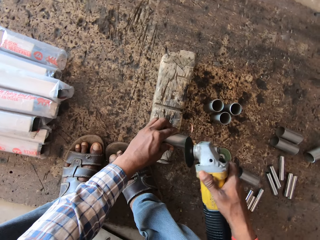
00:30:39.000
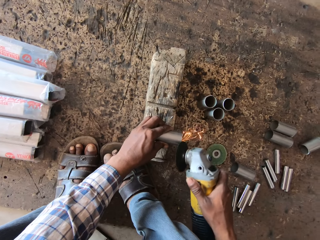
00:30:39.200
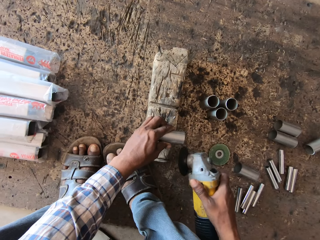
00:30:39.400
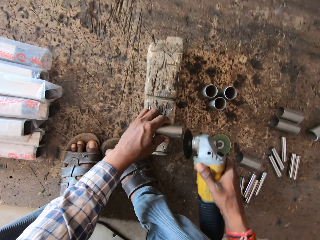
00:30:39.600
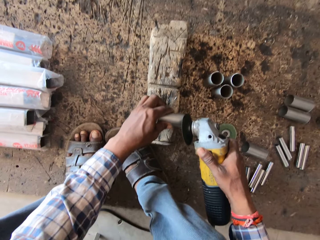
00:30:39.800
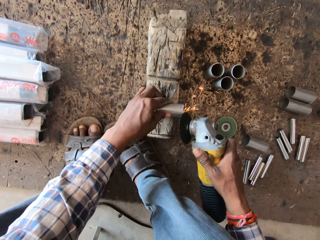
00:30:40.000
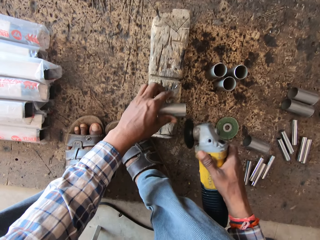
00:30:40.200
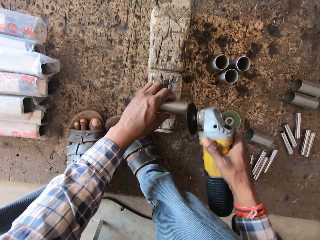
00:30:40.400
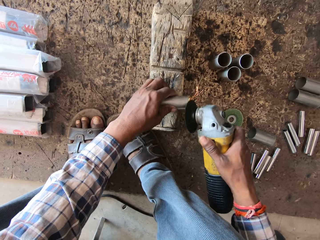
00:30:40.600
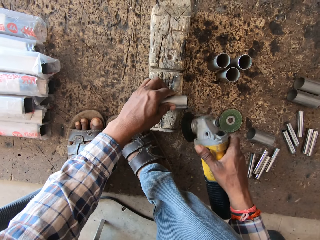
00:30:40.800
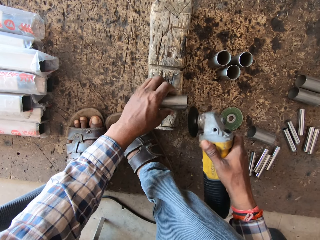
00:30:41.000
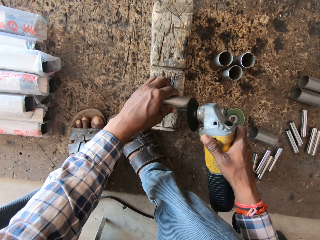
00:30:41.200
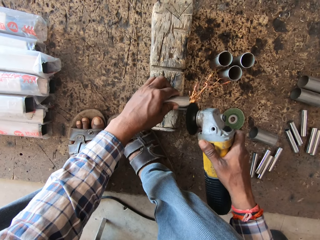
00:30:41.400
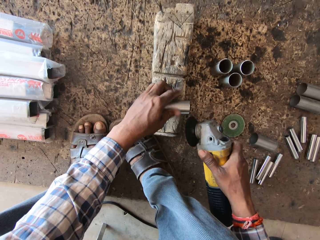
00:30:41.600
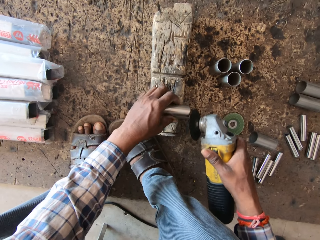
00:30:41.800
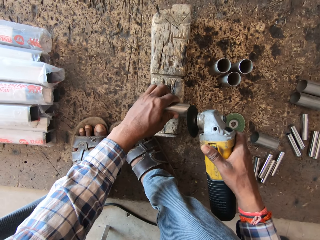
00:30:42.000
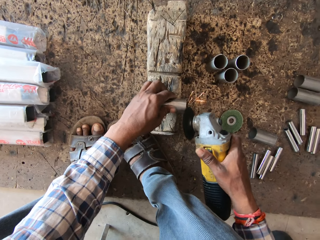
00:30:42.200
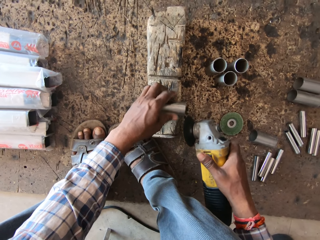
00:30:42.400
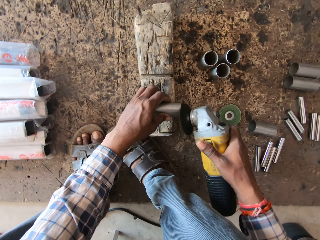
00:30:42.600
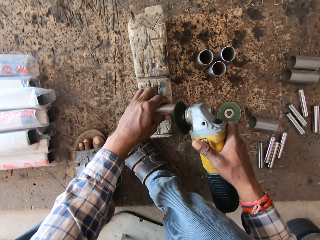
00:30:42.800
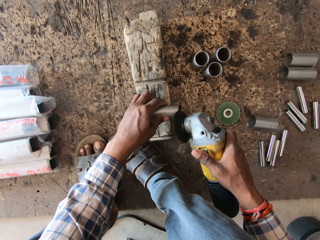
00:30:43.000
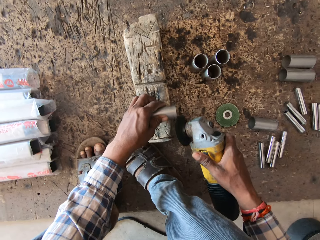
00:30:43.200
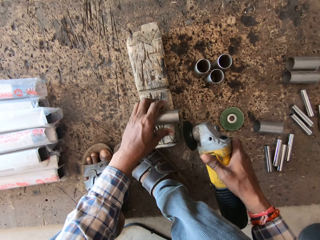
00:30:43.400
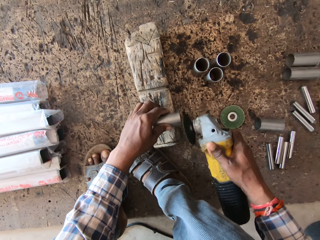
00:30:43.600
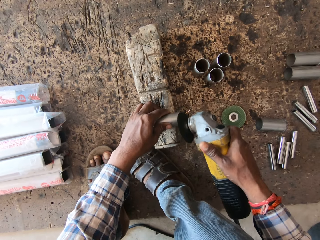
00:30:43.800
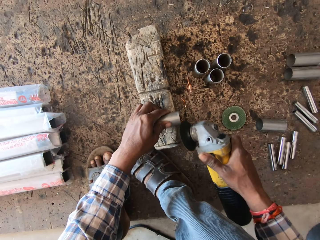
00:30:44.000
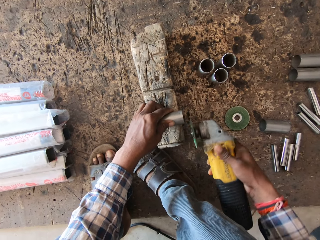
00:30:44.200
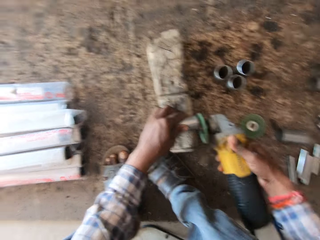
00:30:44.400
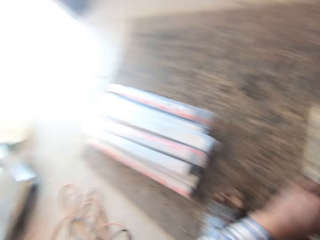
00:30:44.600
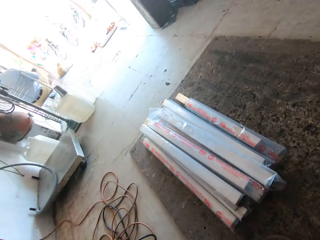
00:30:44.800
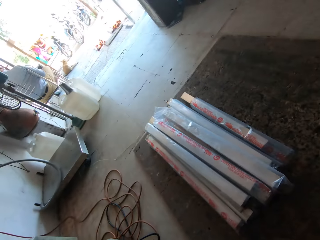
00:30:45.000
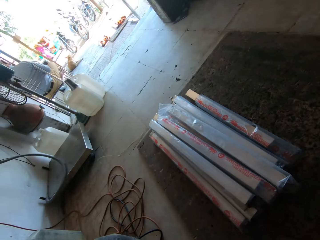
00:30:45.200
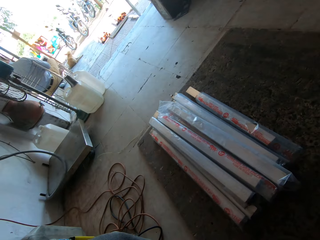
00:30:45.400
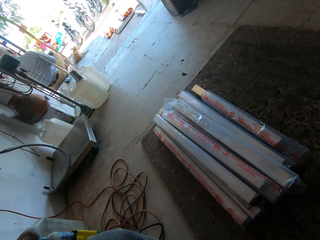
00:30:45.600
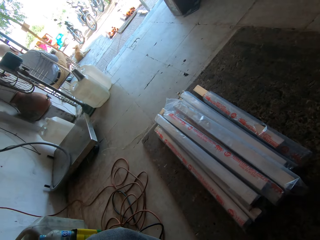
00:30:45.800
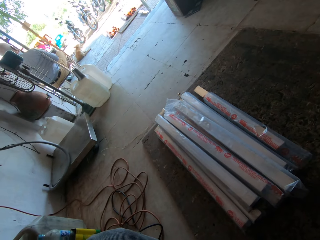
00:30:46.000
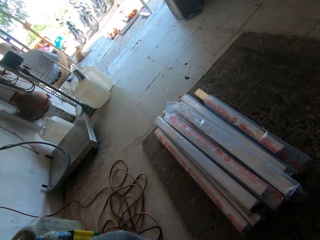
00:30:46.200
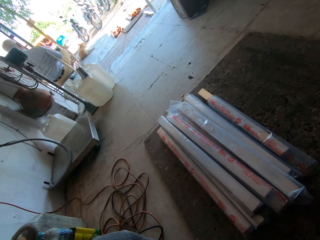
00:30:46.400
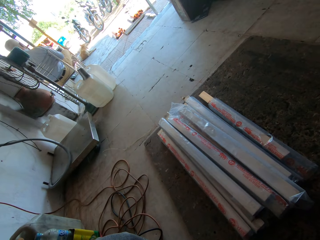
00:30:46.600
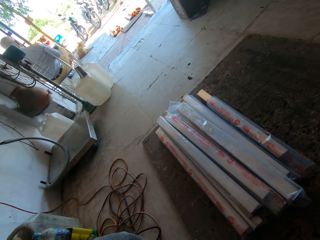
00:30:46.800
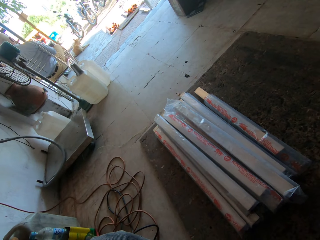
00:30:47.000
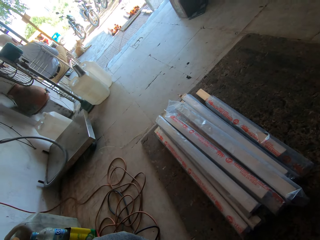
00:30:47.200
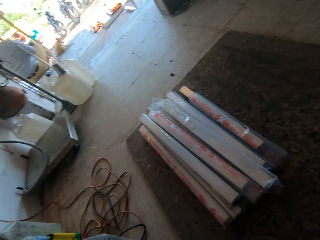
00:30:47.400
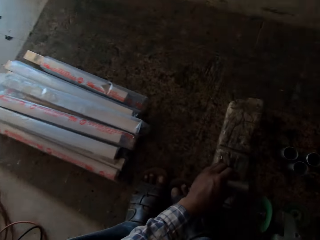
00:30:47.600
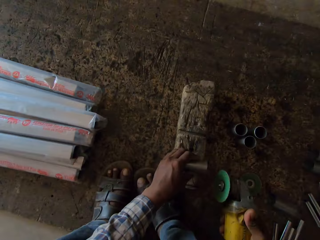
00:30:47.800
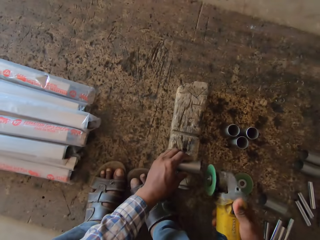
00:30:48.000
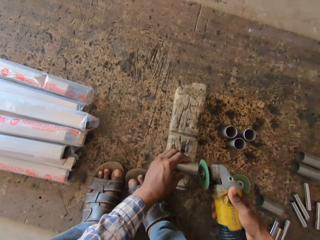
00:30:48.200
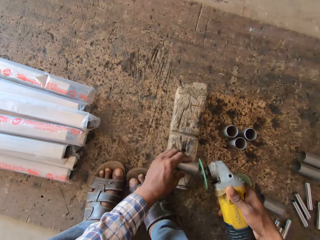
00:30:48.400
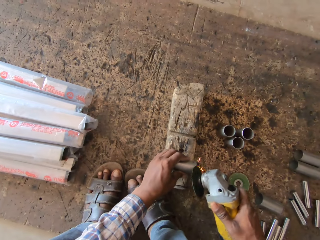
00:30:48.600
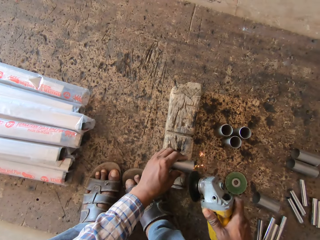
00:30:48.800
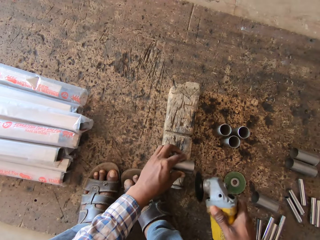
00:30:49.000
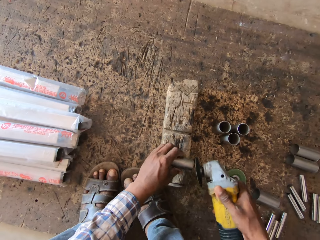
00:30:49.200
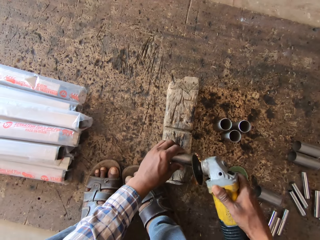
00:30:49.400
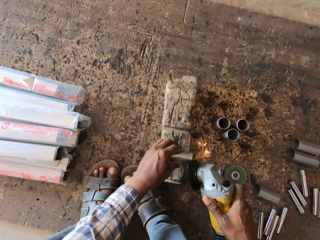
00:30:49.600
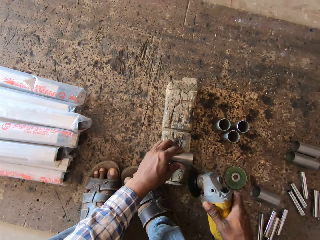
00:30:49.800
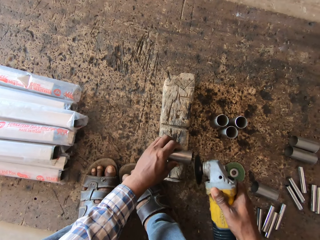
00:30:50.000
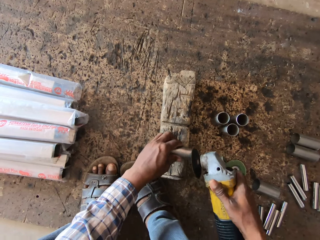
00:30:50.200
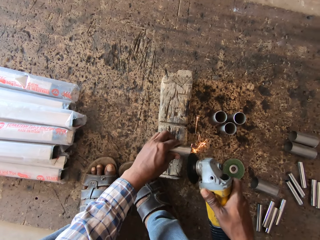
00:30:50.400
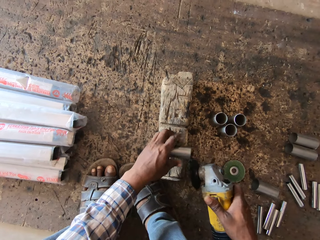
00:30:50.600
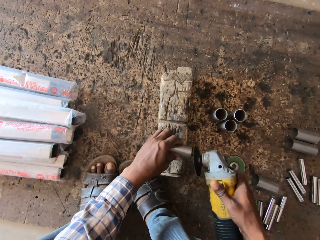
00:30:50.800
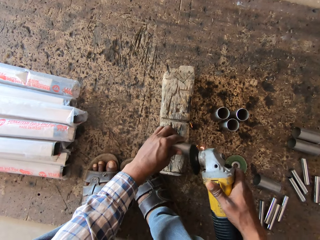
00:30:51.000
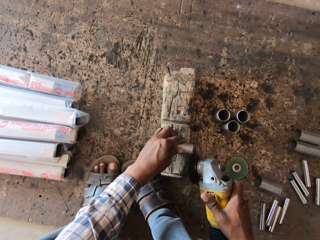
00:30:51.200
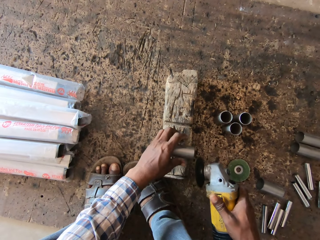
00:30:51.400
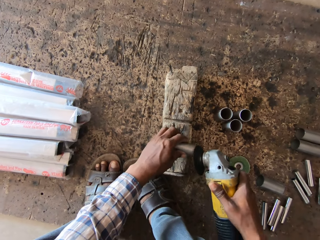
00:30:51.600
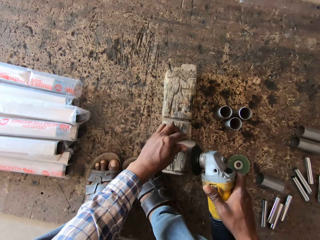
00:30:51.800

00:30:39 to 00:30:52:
The camera wearer turns around the workshop. He smoothens the hollow bar in his left hand with the angle grinder in his right hand.

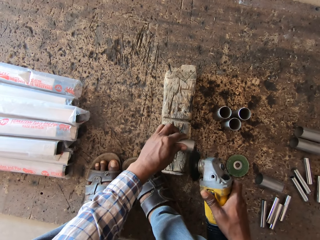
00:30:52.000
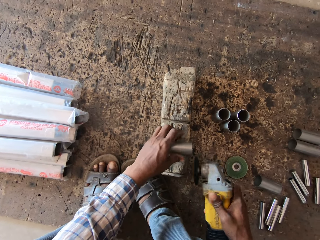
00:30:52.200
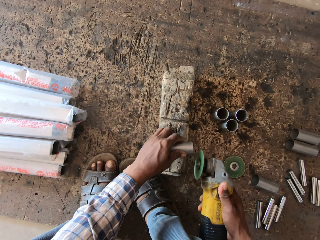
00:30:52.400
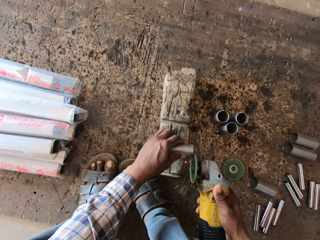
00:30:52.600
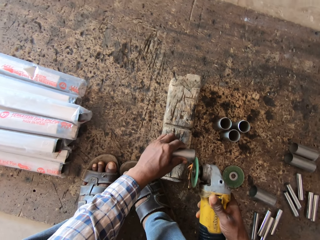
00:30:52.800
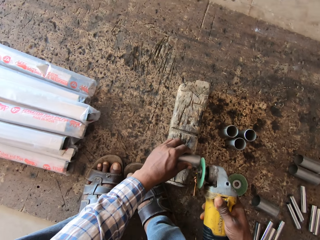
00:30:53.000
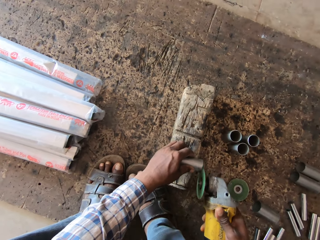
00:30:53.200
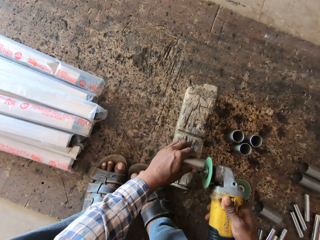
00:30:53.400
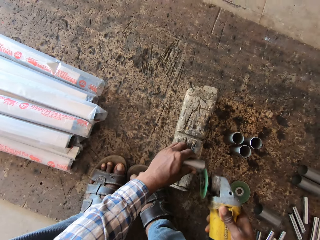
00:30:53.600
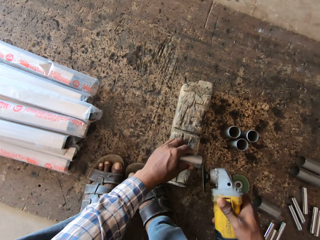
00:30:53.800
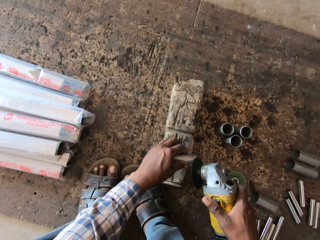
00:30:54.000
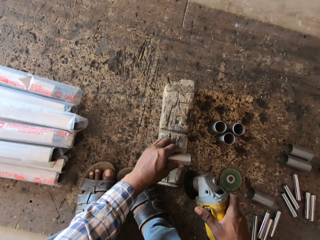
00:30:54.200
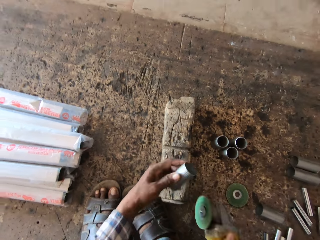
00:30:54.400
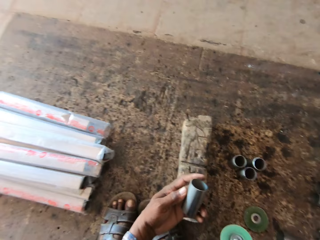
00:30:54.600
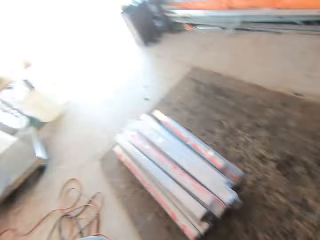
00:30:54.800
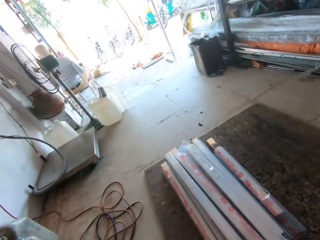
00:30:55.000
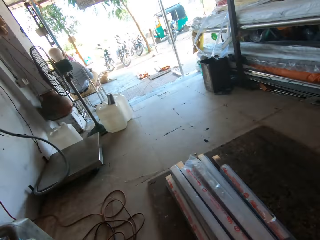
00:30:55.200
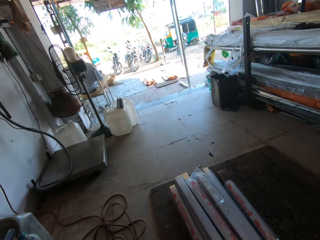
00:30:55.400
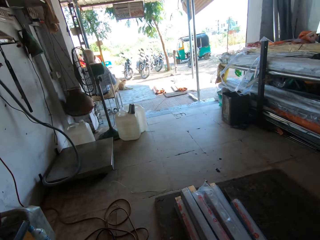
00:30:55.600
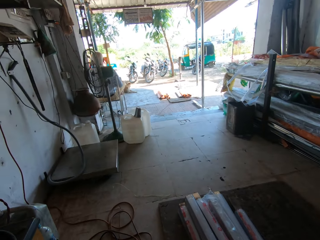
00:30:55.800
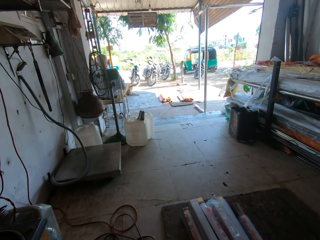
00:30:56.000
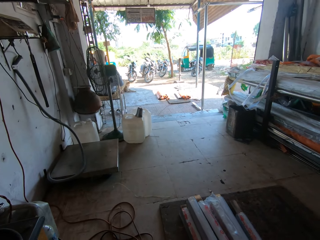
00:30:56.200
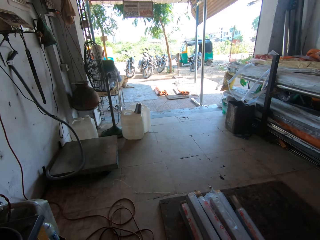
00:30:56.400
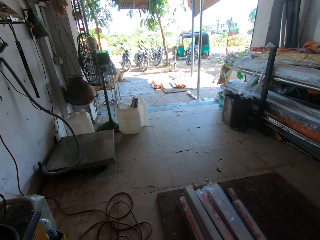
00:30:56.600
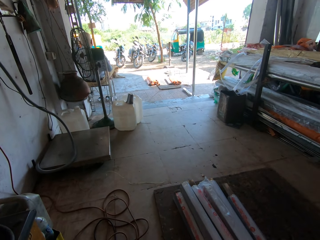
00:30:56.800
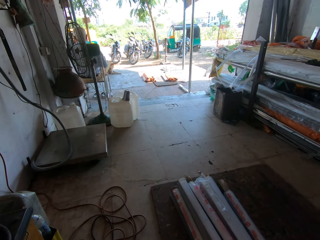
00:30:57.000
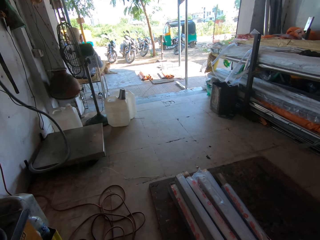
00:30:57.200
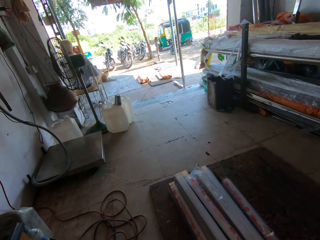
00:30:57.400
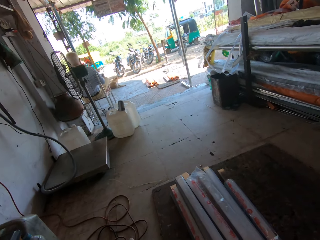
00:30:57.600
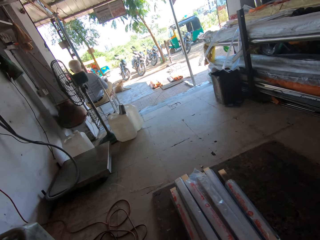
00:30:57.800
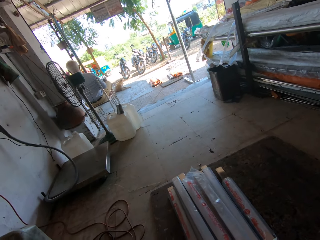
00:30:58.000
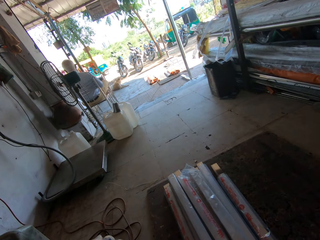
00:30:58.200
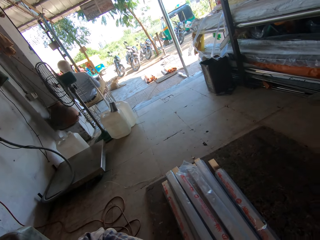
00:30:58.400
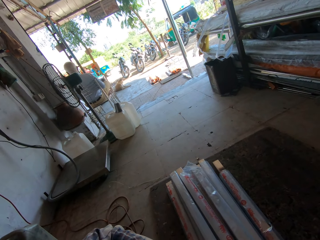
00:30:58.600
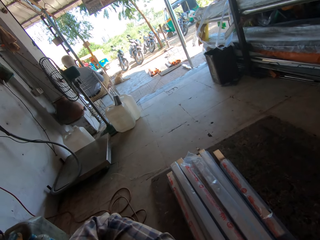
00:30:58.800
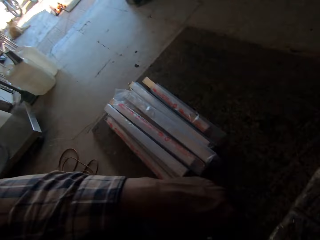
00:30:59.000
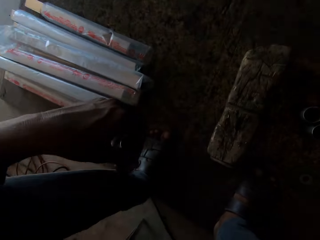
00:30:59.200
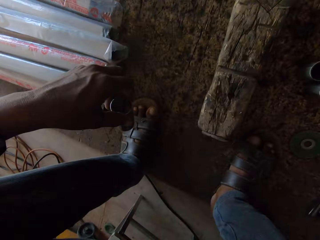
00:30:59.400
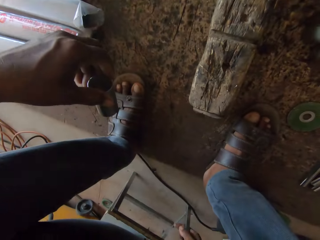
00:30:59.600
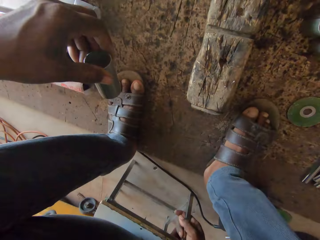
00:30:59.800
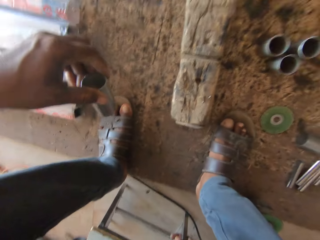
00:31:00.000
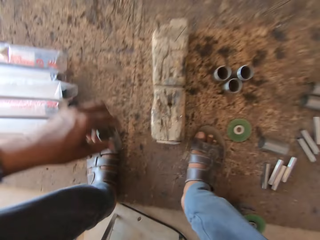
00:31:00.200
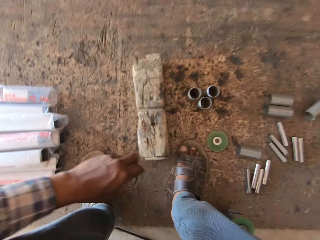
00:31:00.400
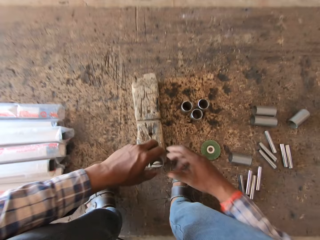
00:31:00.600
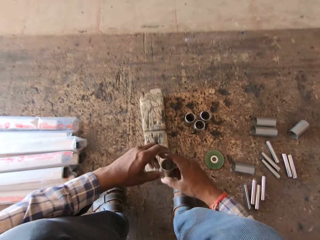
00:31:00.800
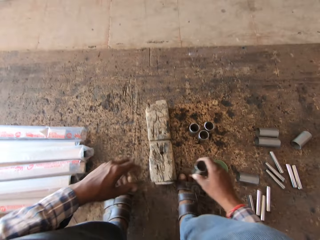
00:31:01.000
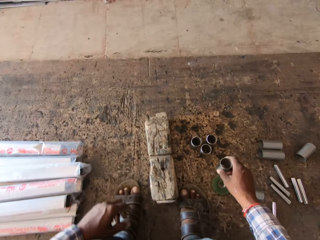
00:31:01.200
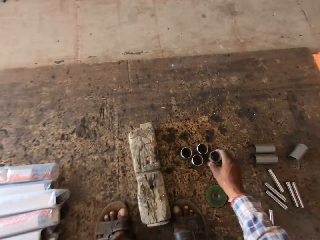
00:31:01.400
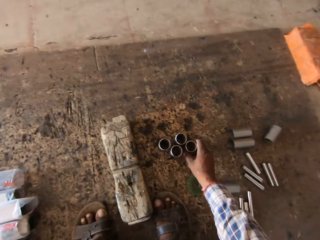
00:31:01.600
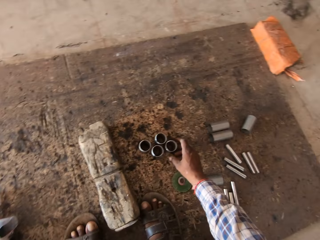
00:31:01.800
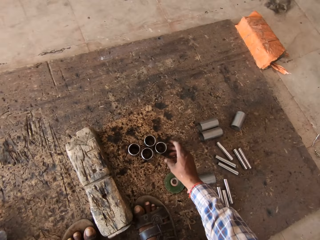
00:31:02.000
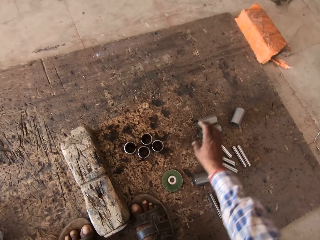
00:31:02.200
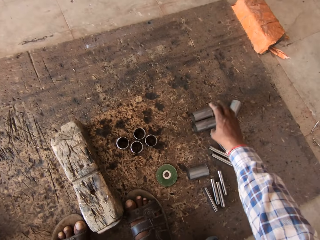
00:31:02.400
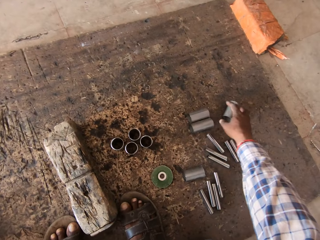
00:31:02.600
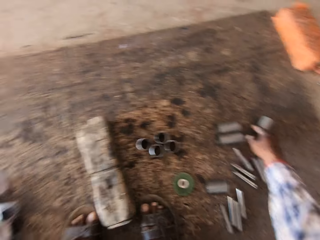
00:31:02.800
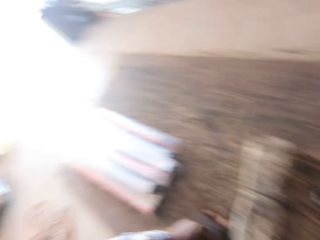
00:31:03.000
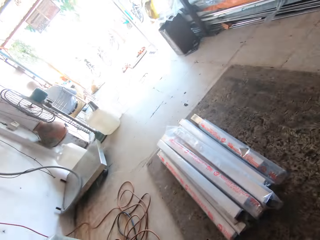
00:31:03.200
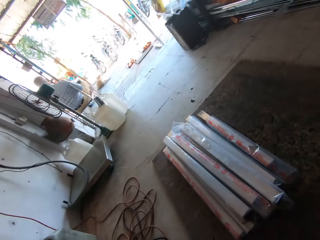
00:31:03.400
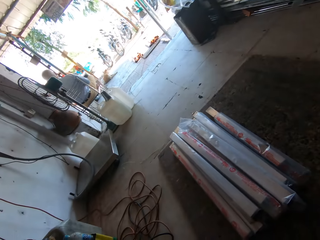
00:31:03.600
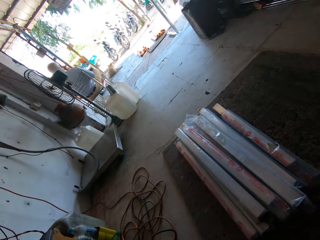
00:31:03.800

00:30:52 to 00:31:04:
The camera wearer takes the hollow bar from the wood with his left hand. He interacts with a man. He turns around the workshop. He adjusts the stool with his right hand. He passes the hollow bar from his left hand to his right hand. He places the hollow bar on the plank with his right hand. He places his right hand on a hollow bar on the plank. He turns around the workshop.
